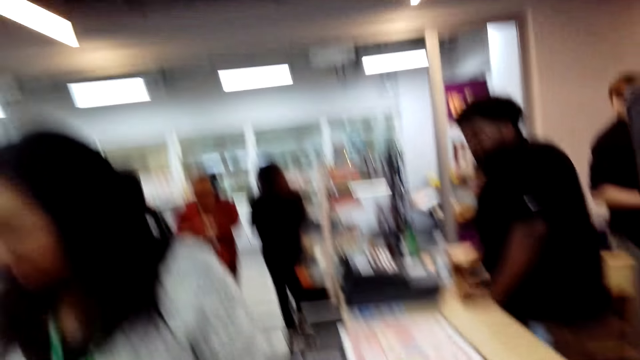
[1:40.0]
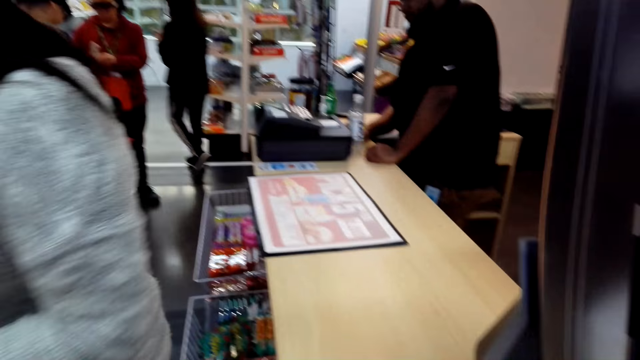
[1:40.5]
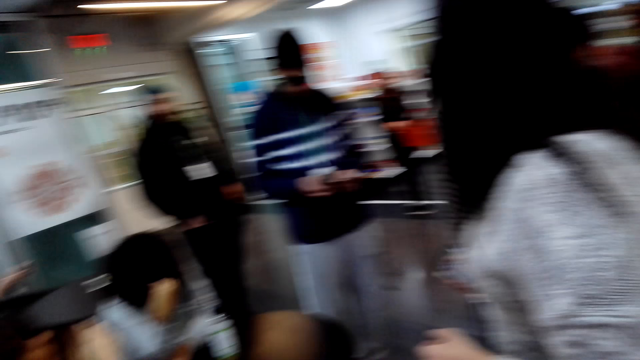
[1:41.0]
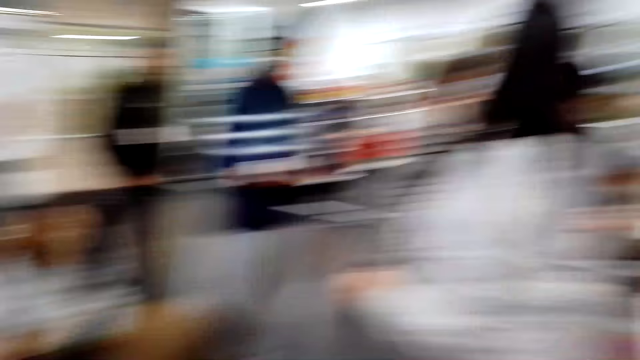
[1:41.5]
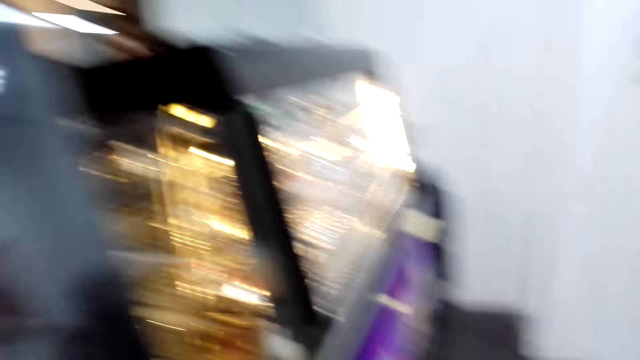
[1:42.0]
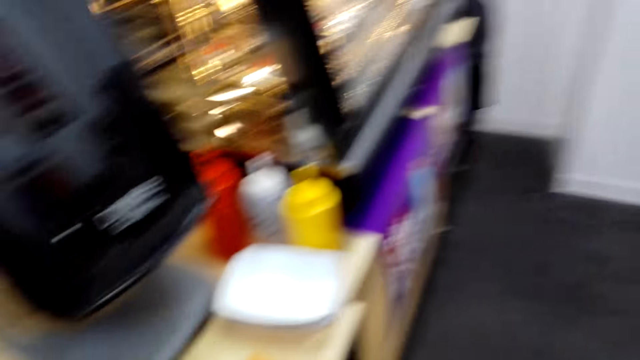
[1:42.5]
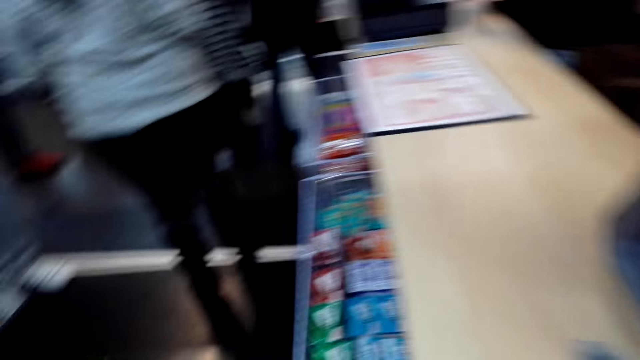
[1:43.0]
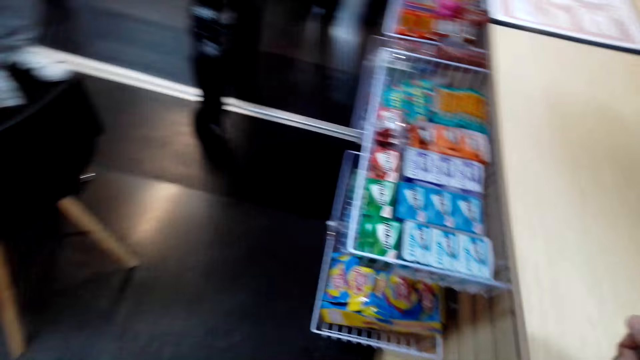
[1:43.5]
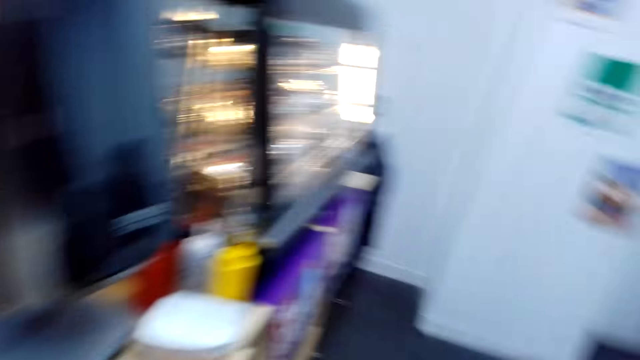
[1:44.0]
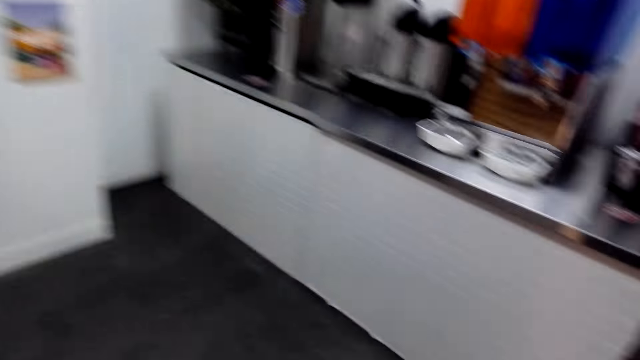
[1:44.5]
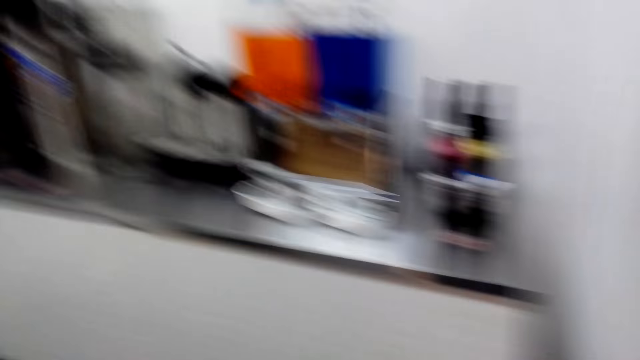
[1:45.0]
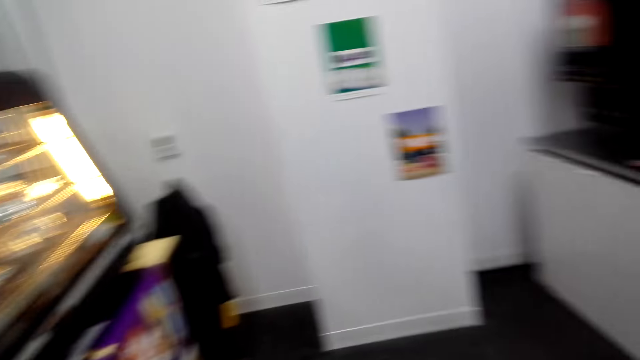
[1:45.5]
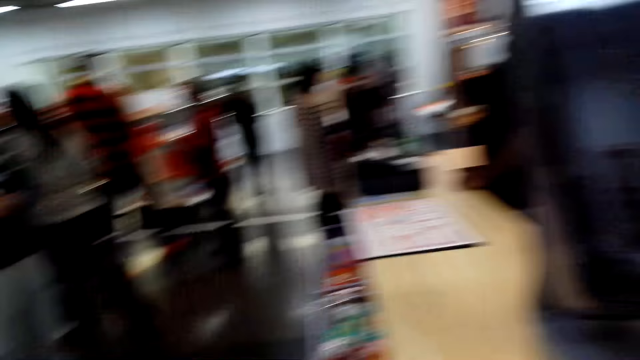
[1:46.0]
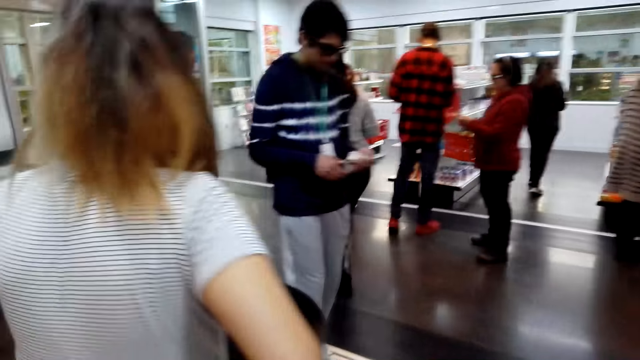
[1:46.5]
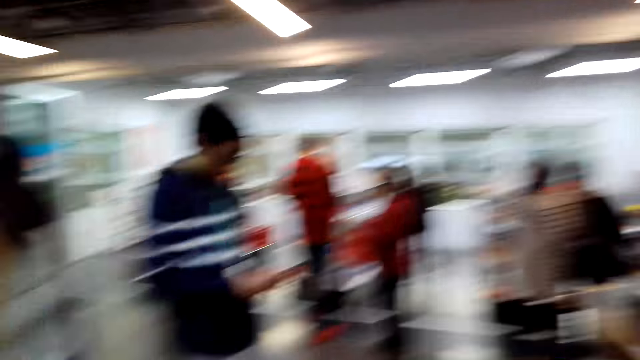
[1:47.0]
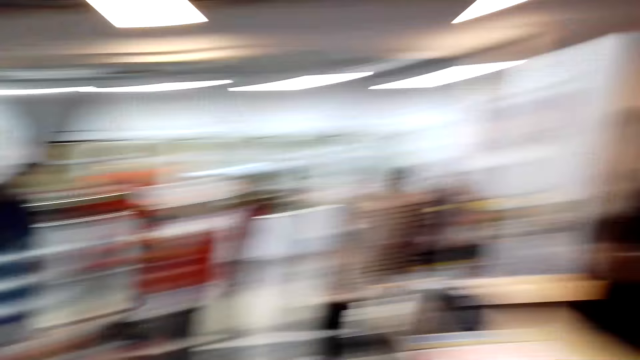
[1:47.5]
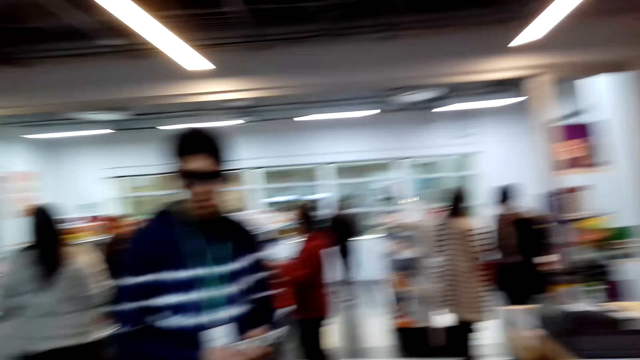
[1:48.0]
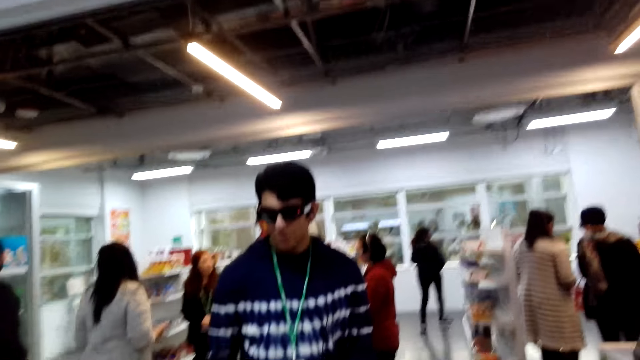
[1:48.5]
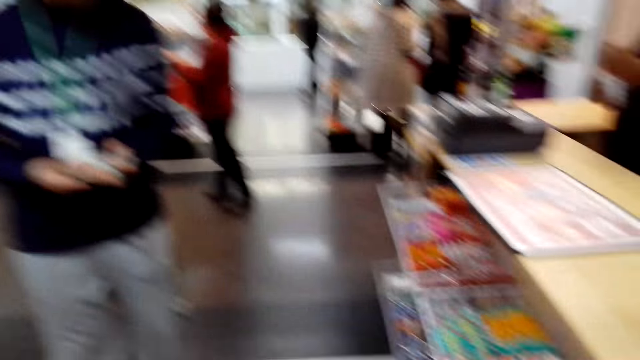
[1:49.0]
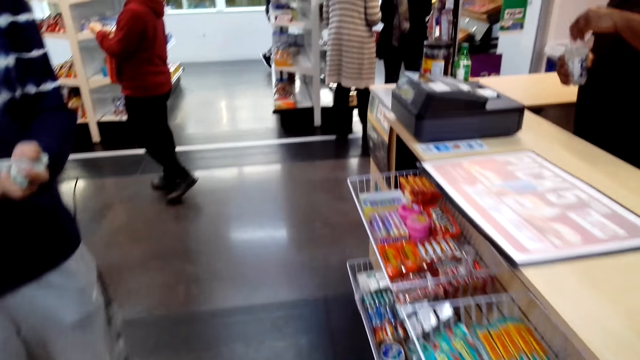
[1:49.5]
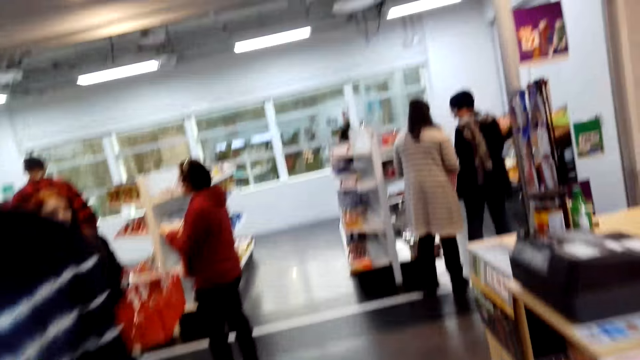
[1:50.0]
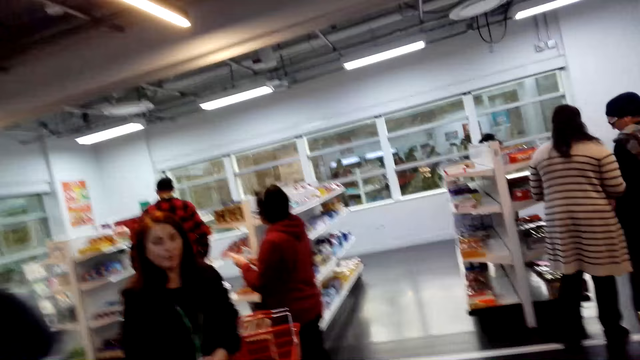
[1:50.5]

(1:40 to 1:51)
A person walks around. The camera wearer looks around. Another person walks around. The camera wearer looks around. Another person walks around. The camera wearer looks around. The person walks around.

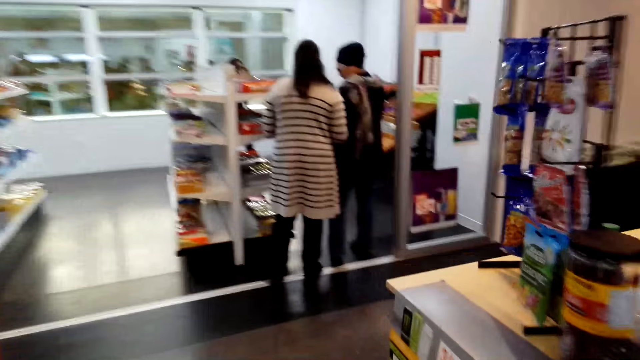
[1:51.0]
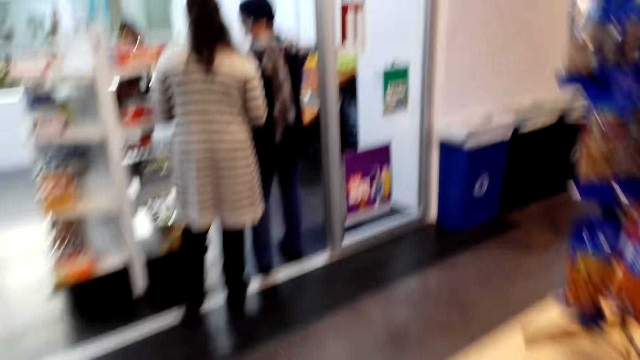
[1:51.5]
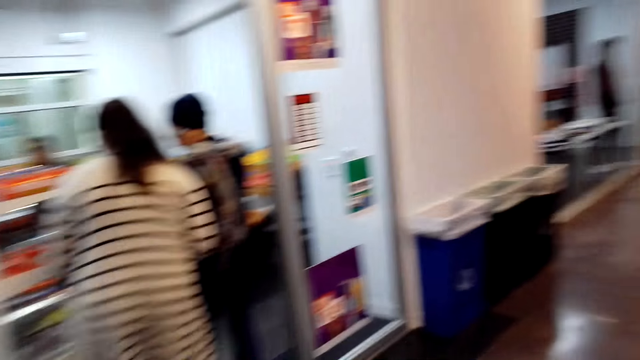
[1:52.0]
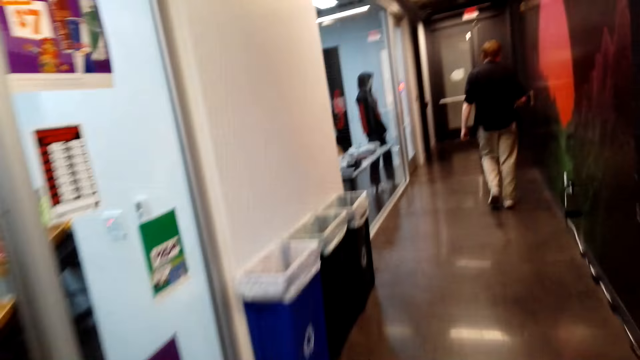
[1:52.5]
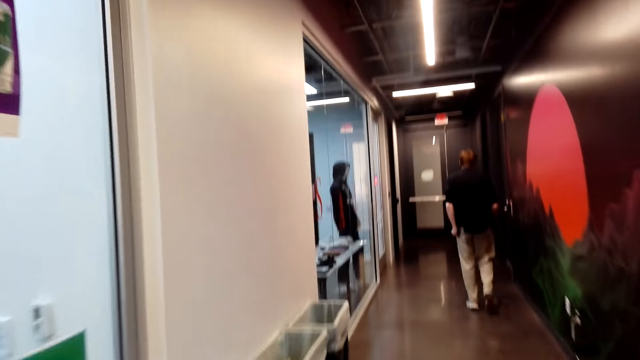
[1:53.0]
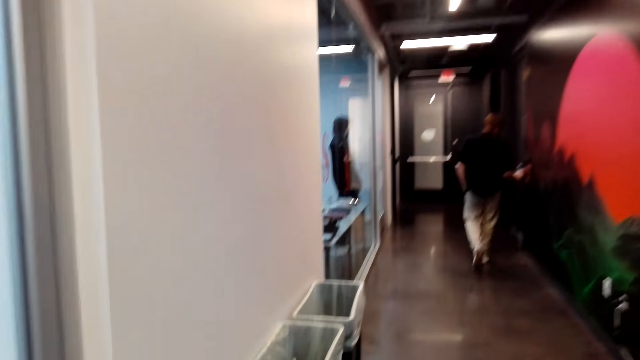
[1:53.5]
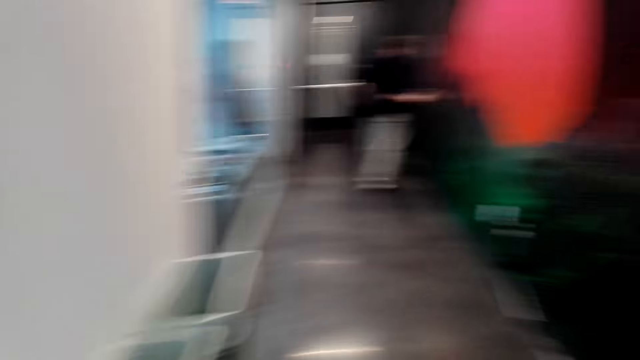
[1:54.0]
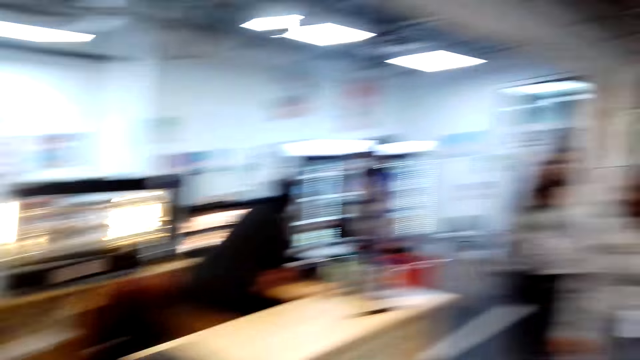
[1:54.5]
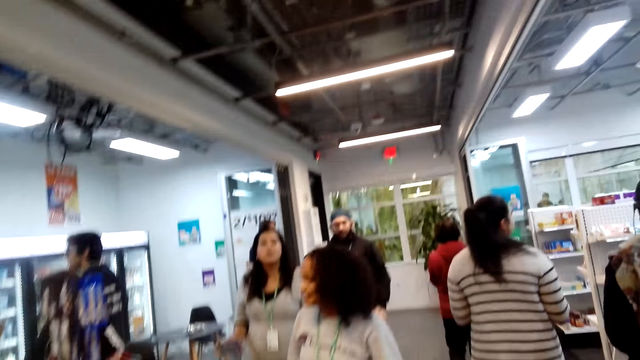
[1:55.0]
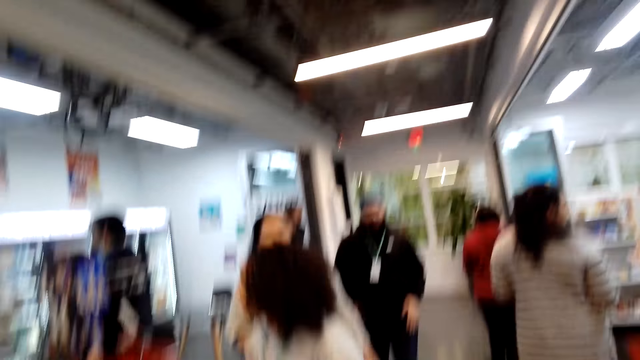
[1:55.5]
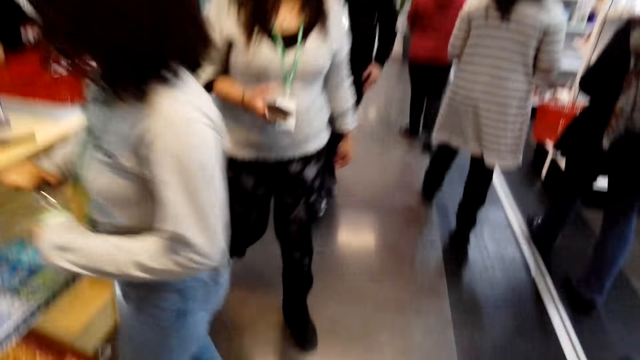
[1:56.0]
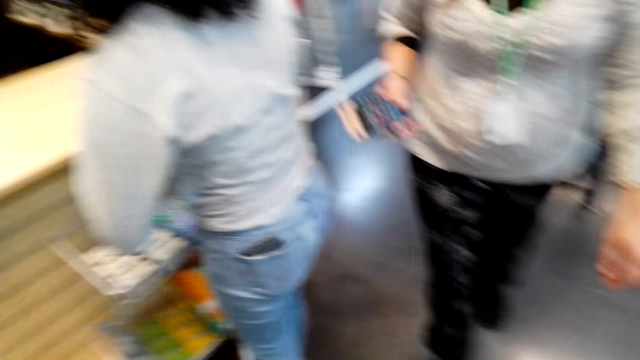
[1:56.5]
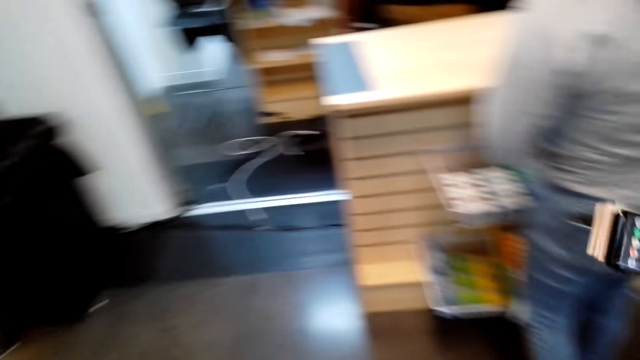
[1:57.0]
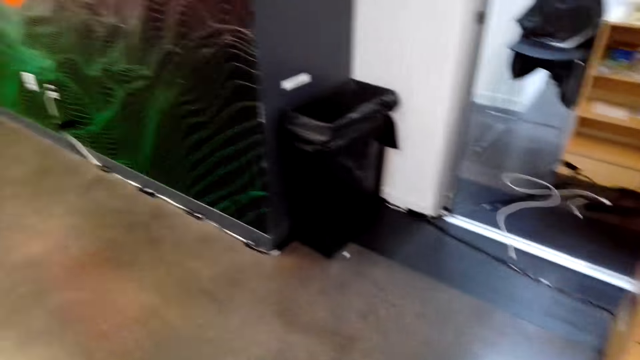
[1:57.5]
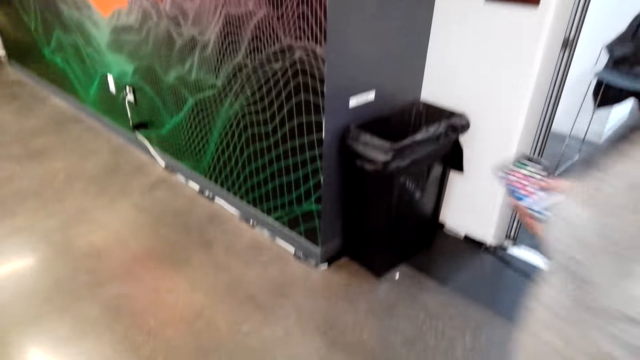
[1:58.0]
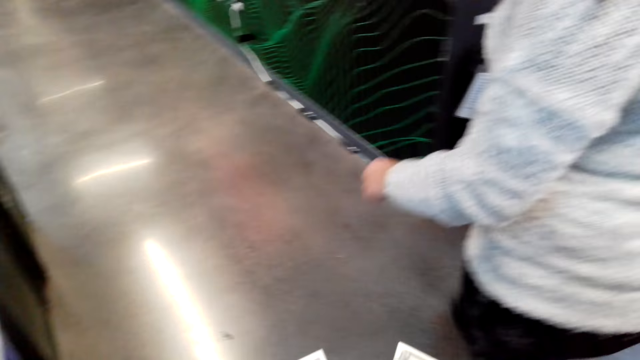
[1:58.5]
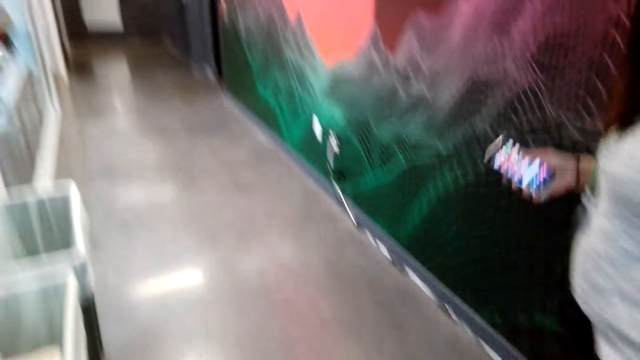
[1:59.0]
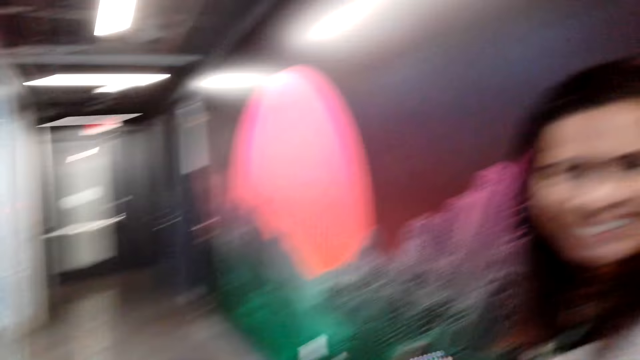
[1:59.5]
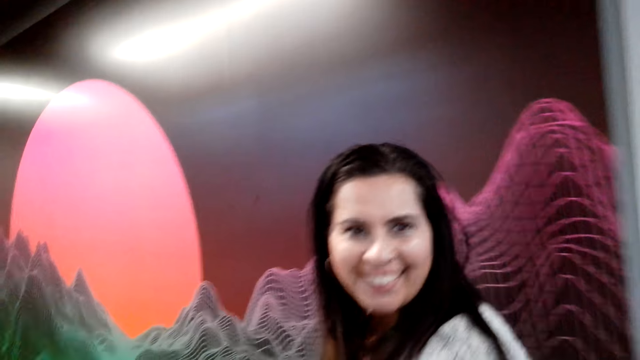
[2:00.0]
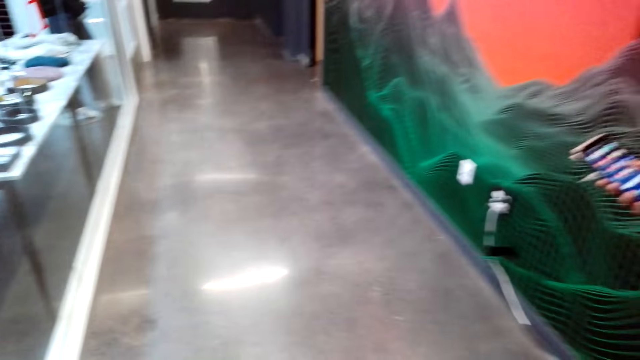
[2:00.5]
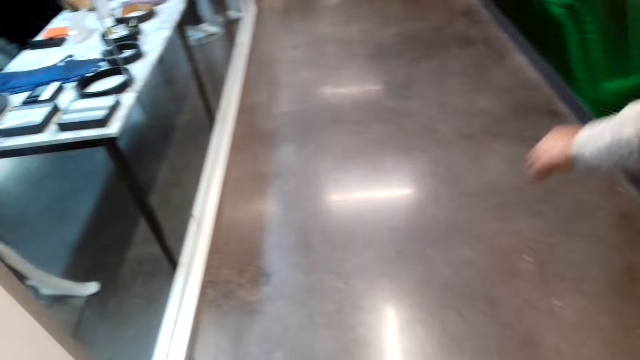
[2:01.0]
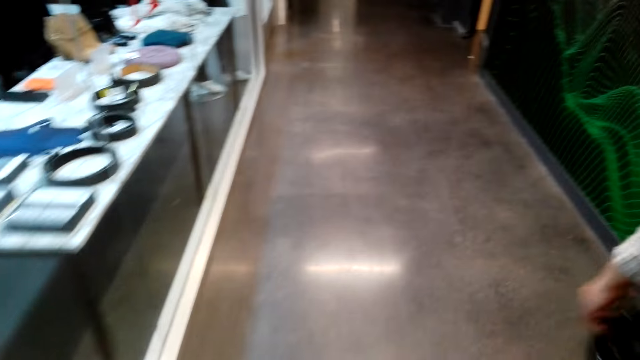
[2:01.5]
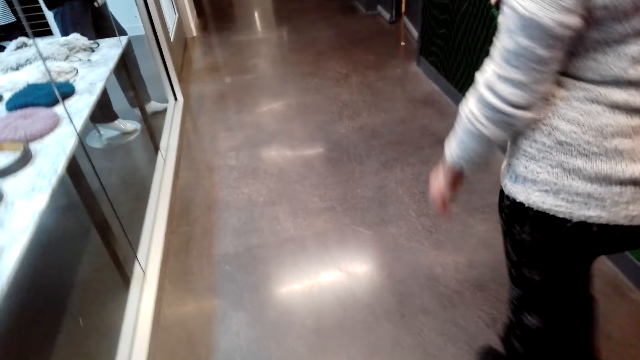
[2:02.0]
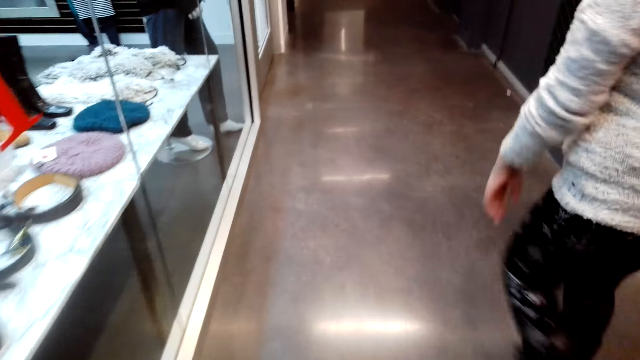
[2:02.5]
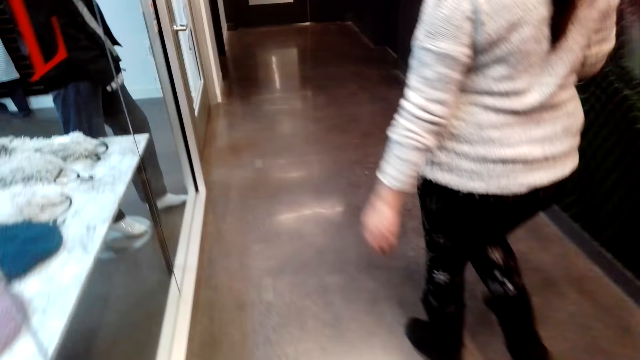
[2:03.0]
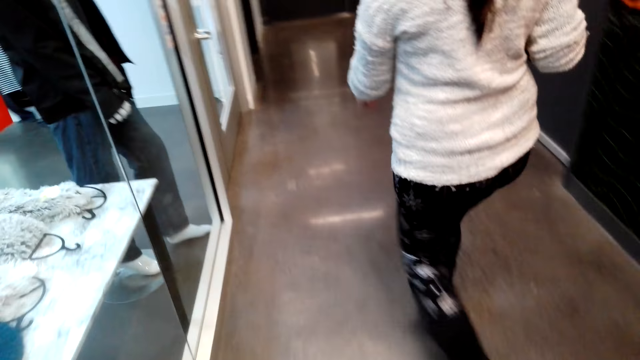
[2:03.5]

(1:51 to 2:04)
The camera wearer walks in the supermarket. They look around. They turn around. A person walks around. The camera wearer looks around. They walk in the supermarket. Another person walks around and turns around. The person dialogues with the camera wearer. The person walks around.
